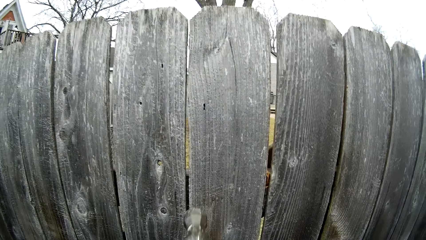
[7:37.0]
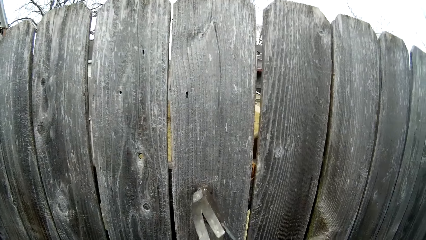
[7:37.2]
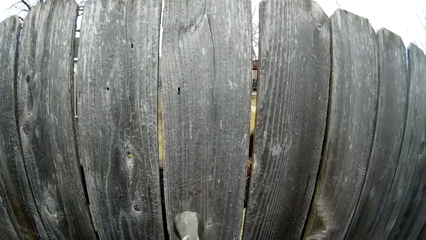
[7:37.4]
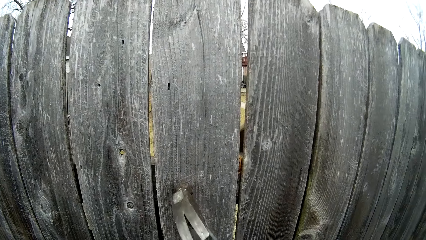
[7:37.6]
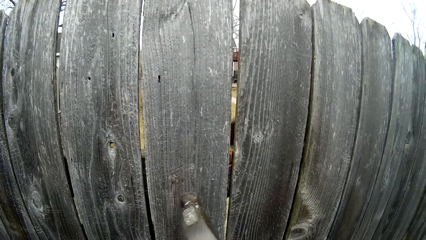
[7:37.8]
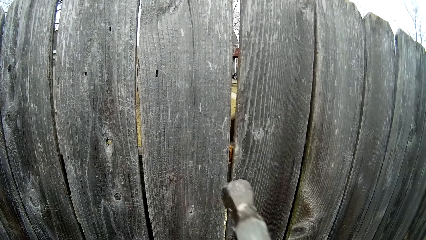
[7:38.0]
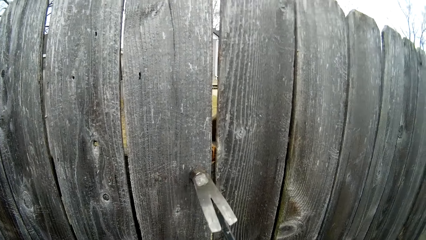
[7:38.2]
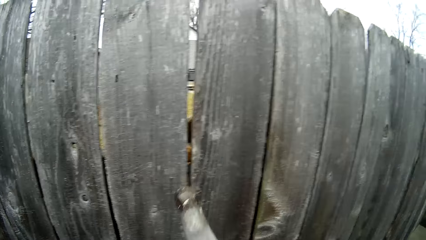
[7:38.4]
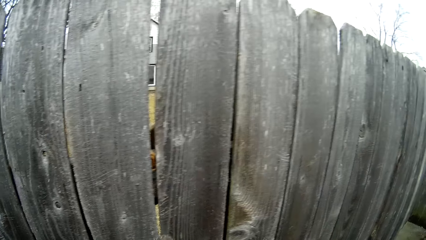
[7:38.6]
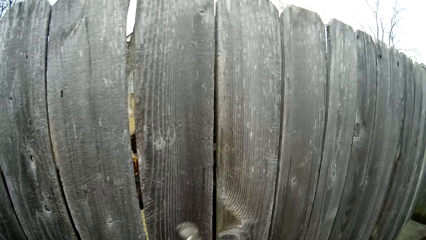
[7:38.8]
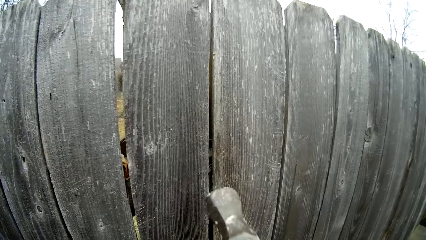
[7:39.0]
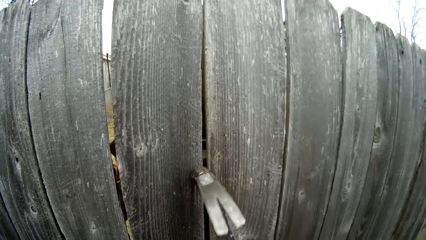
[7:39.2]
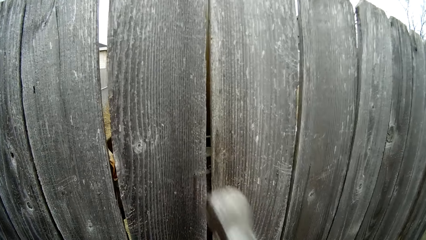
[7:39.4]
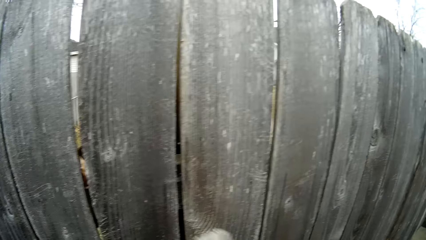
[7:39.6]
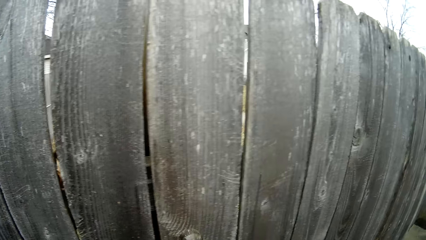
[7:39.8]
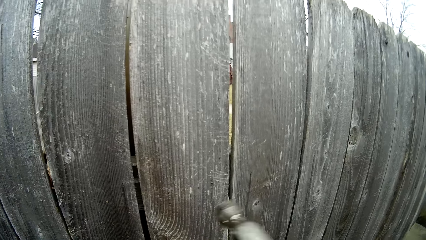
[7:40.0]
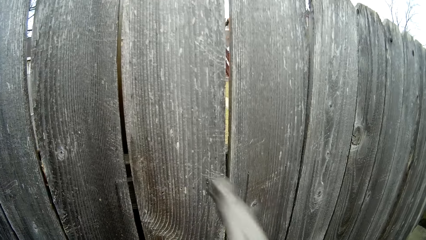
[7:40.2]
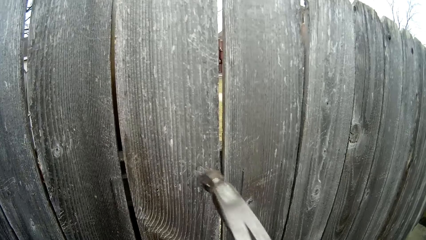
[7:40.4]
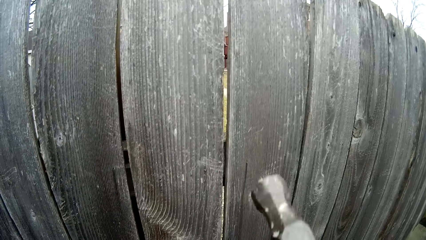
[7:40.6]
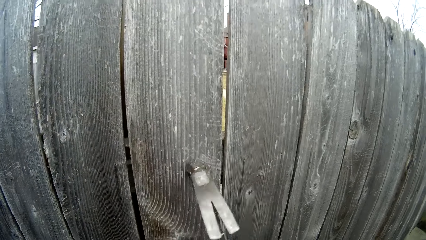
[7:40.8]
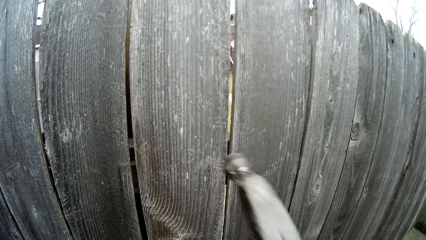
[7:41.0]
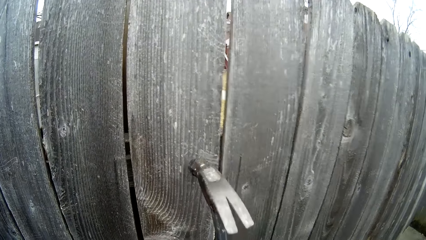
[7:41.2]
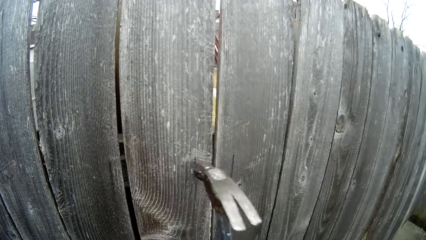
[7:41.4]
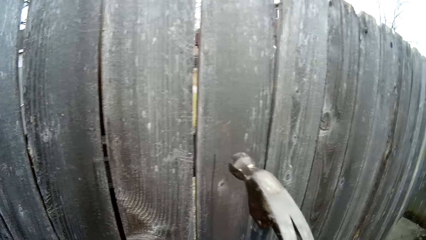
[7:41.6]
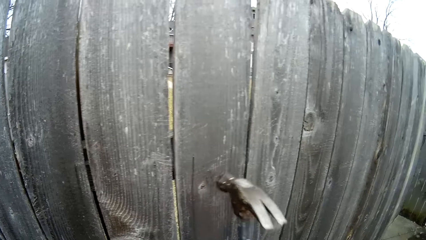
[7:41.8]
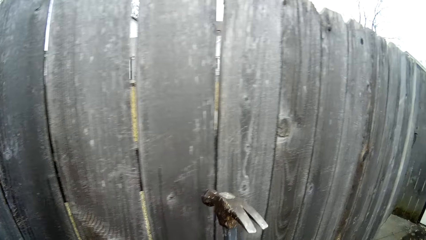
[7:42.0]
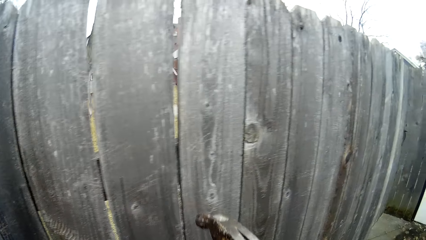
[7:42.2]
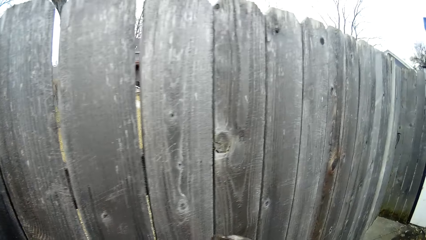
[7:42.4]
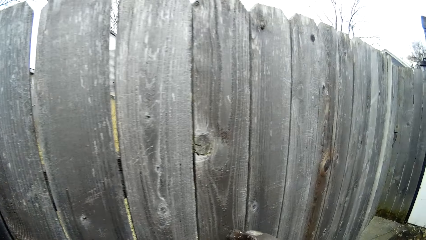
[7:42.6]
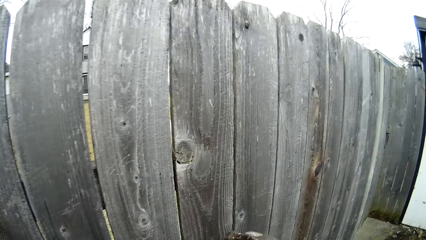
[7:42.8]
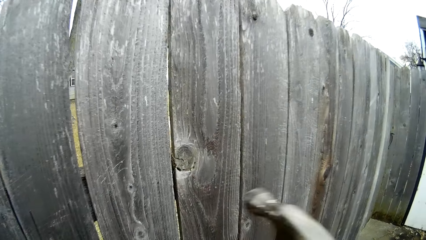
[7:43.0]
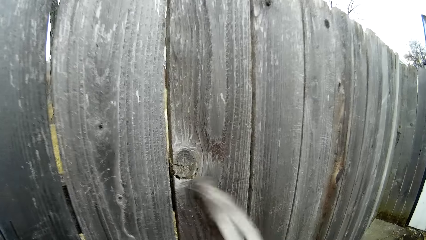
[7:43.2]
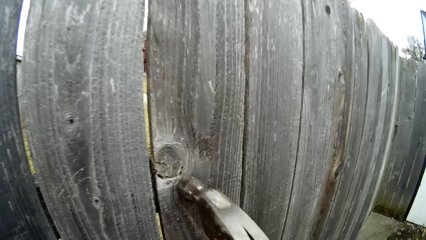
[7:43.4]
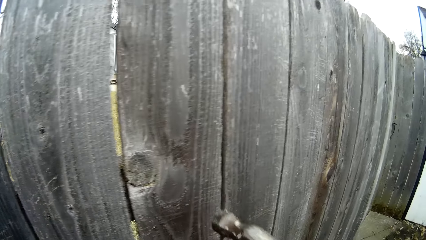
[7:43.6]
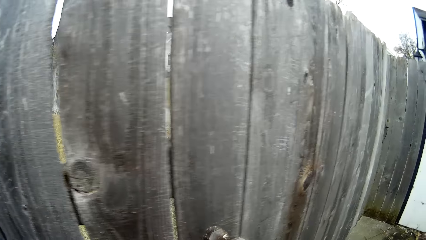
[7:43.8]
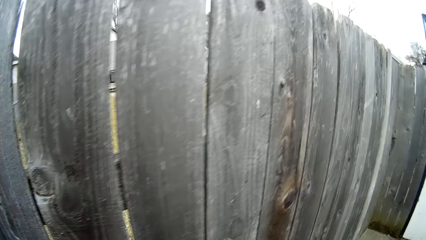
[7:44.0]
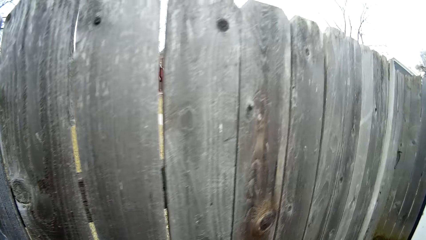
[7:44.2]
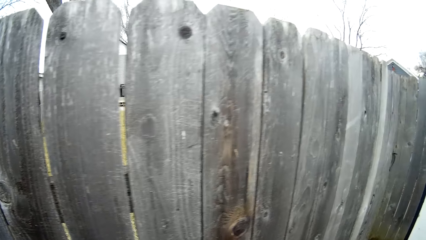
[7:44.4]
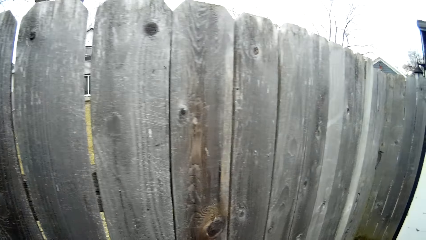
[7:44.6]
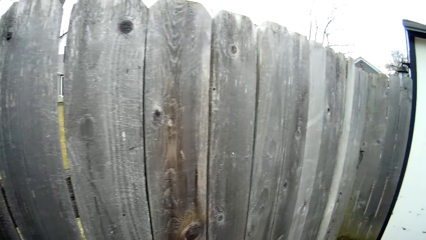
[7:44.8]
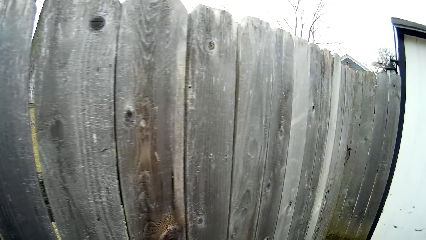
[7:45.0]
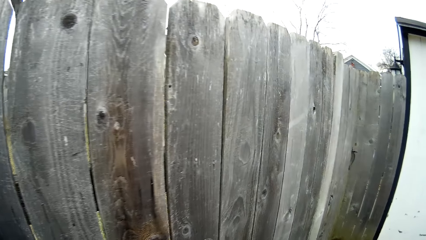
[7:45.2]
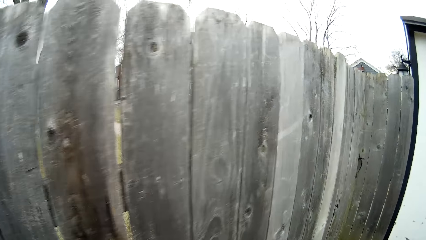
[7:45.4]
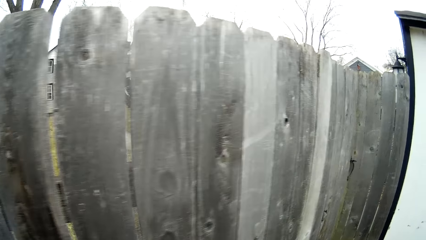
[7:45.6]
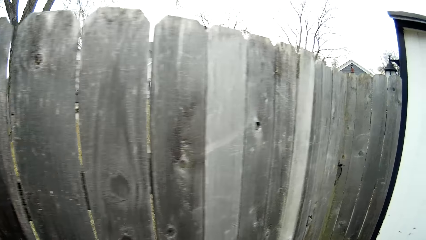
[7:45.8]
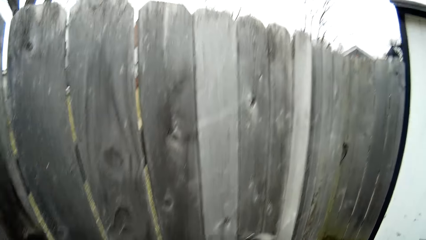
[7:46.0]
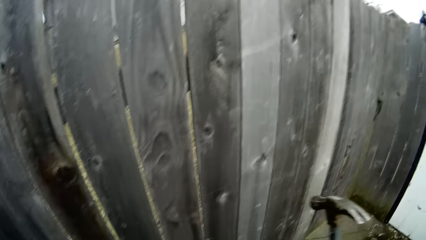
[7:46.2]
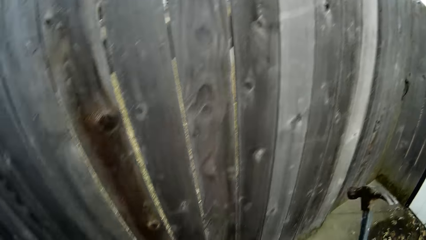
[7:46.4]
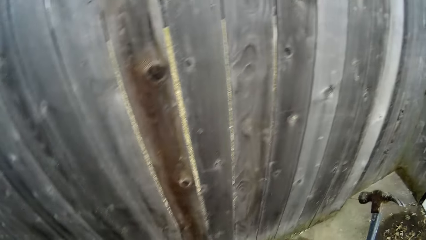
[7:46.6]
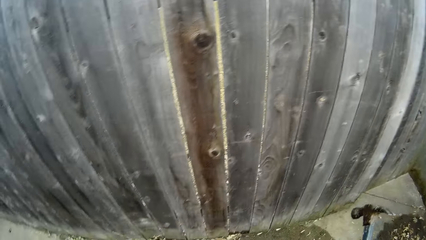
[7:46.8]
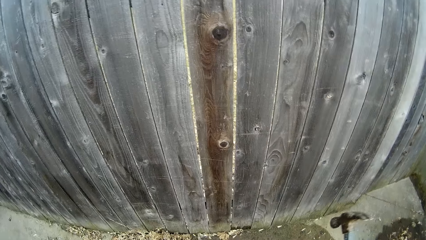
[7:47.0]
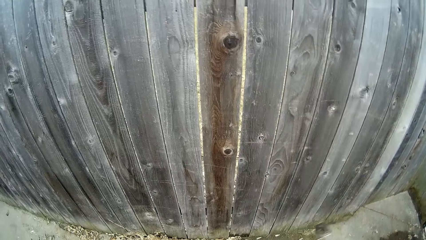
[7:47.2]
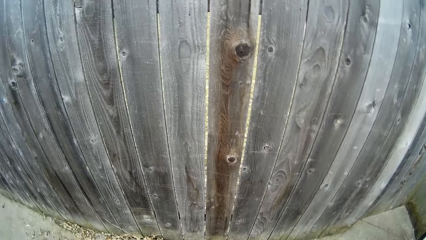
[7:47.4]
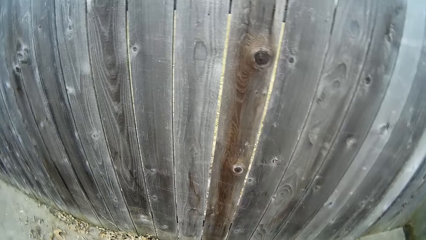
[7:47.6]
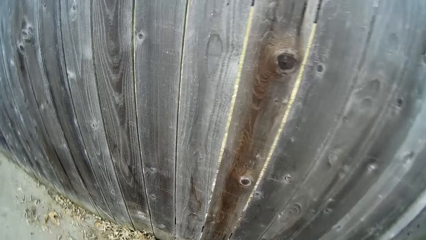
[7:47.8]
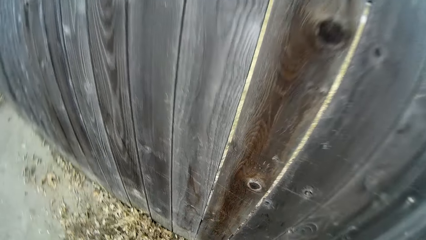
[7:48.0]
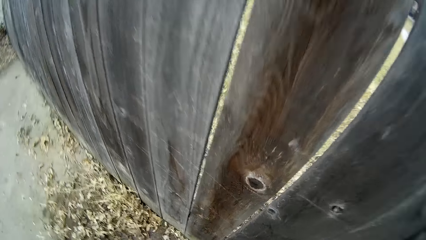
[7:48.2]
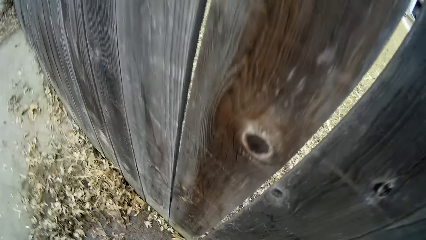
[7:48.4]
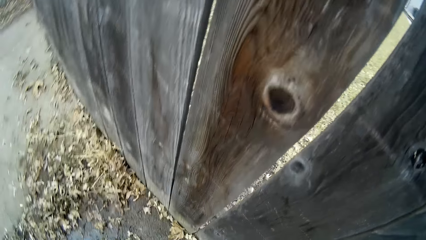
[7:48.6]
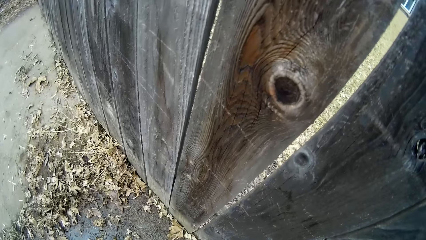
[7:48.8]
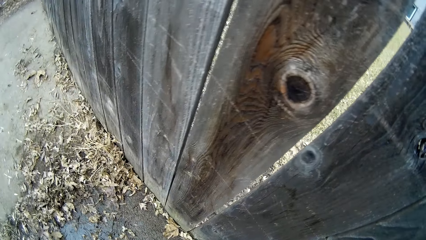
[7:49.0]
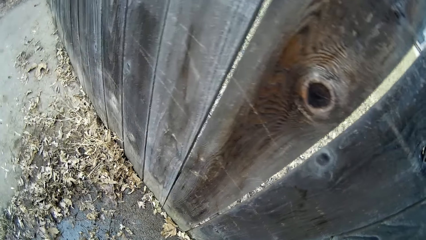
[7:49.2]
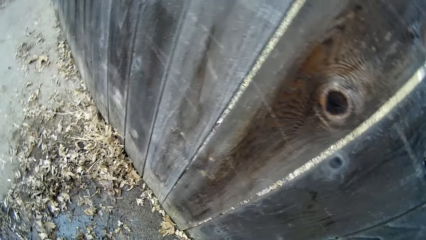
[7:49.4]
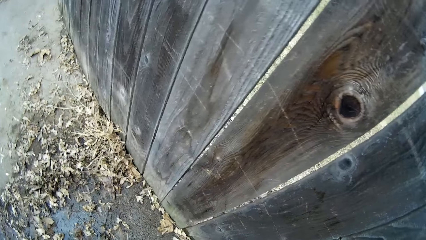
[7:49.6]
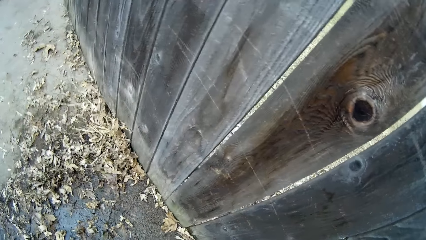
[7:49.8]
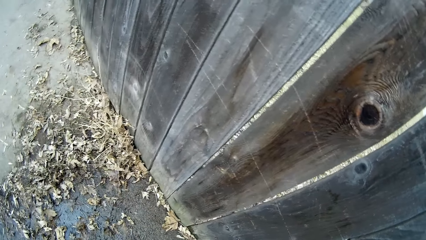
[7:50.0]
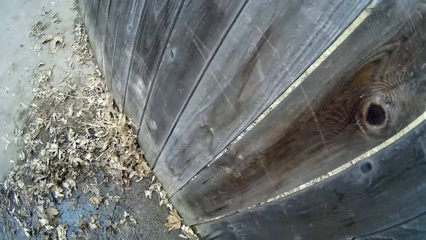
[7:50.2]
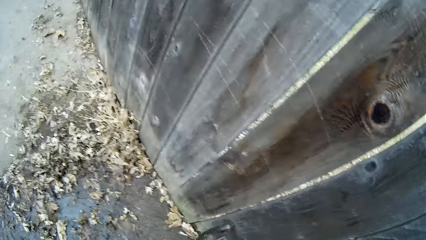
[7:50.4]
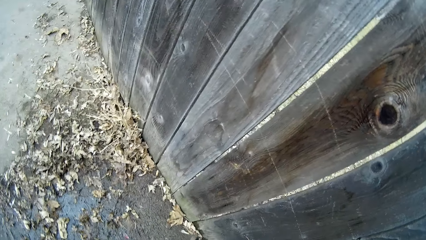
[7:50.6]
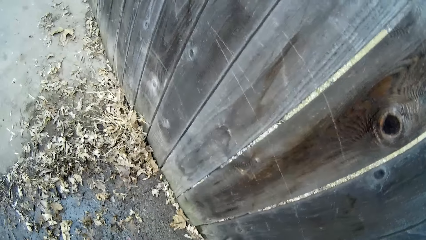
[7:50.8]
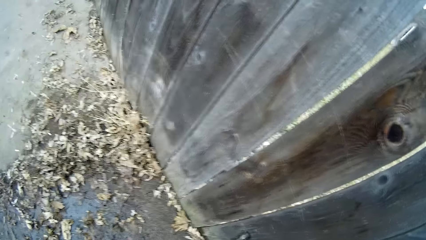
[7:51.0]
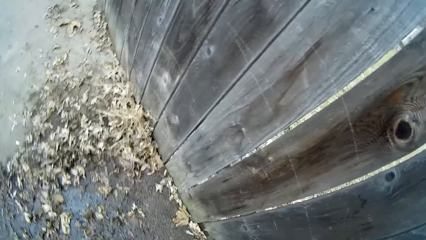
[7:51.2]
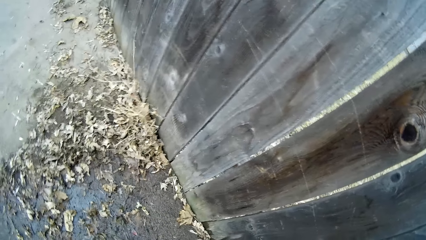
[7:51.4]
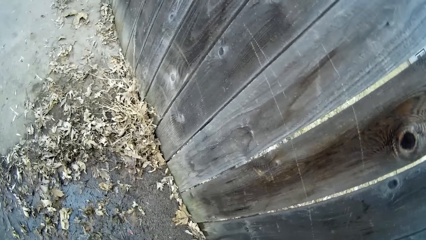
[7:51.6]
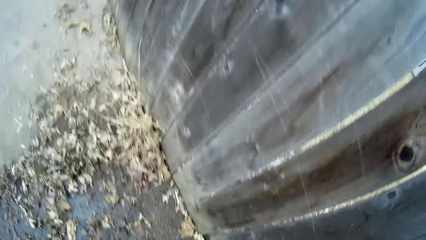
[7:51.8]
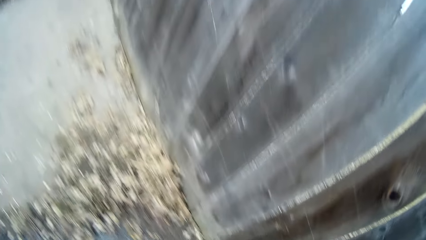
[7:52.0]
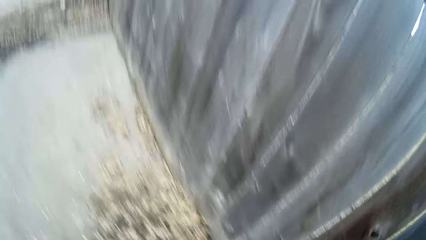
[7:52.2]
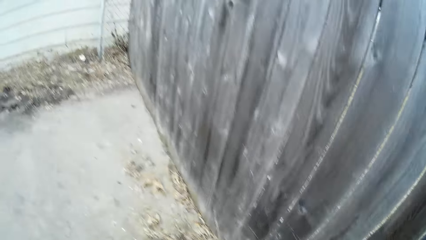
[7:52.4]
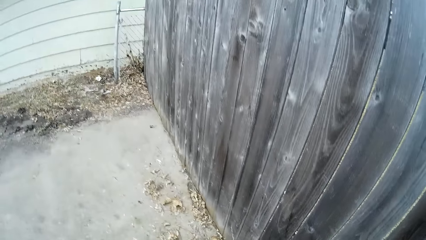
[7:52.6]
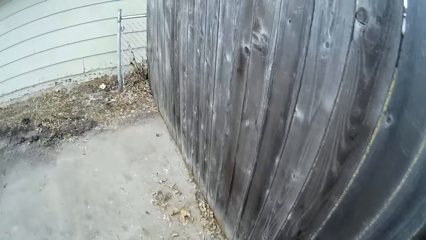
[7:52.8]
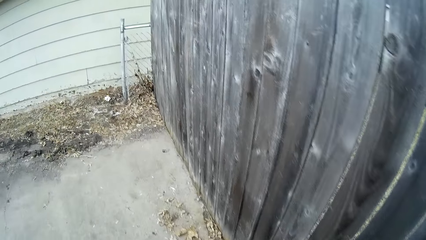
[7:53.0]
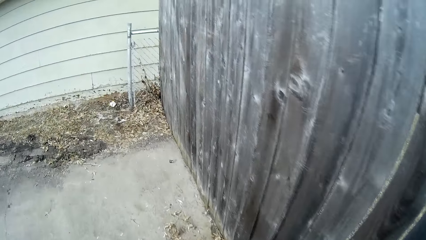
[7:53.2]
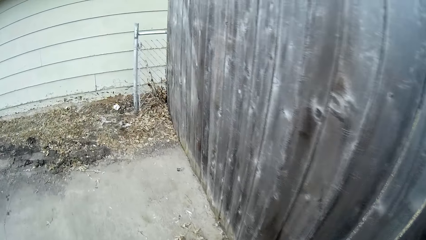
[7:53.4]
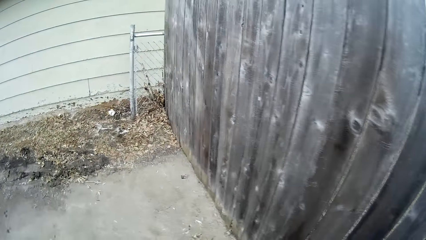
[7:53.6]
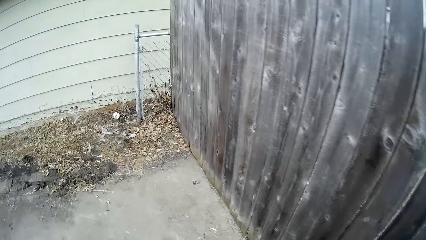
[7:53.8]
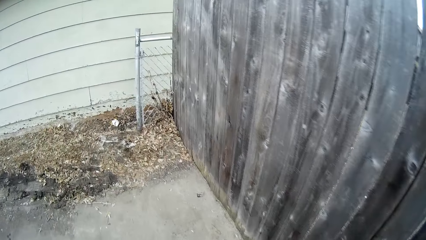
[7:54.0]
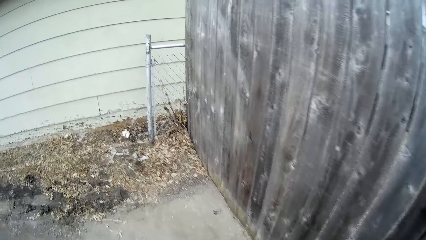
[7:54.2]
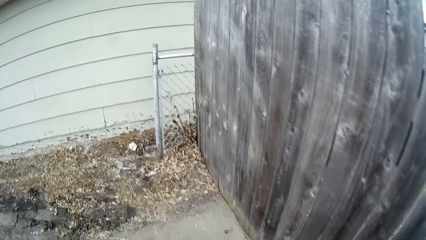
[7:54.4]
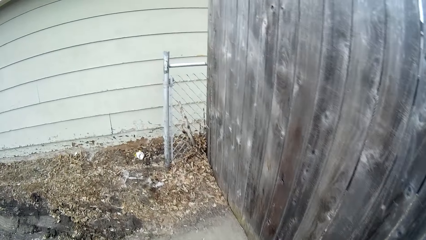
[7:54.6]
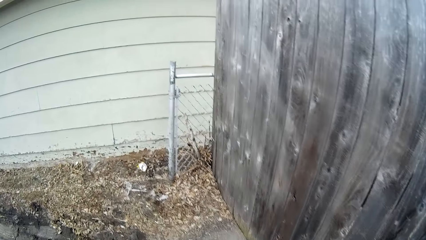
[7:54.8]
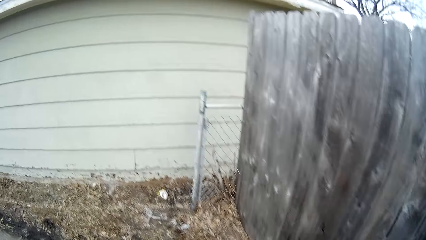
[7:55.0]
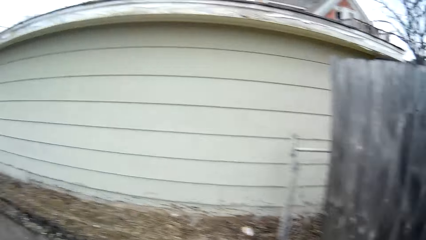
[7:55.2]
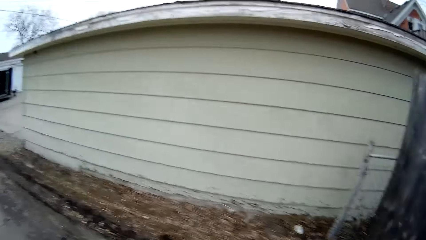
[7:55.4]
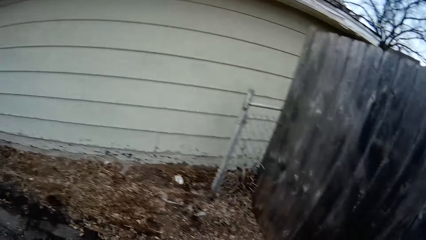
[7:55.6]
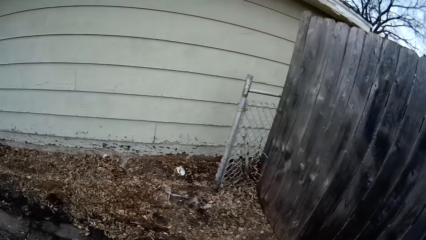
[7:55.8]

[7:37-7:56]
The camera wearer hits an iron nail with a hammer. They walk around, look around the wooden fence, and bend down. They hit the iron nail with the hammer. They walk along the wooden fence.
